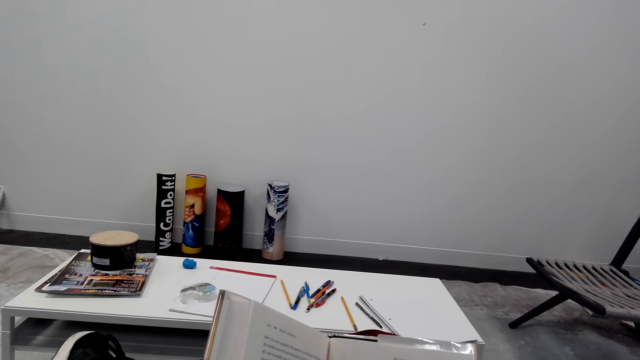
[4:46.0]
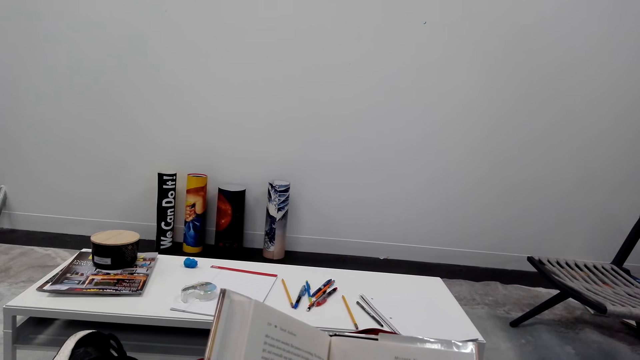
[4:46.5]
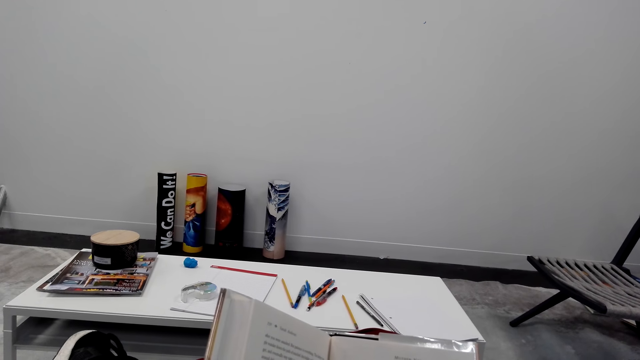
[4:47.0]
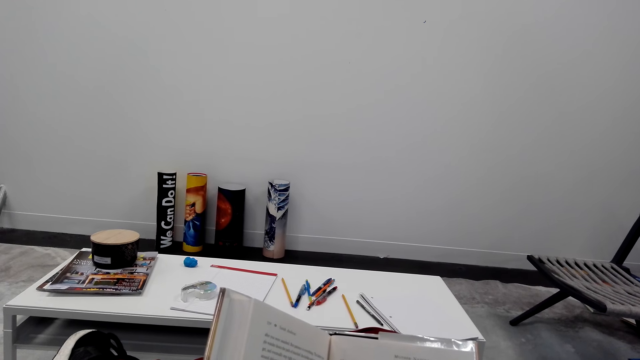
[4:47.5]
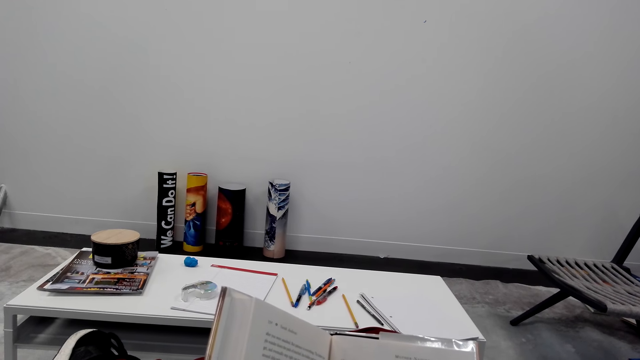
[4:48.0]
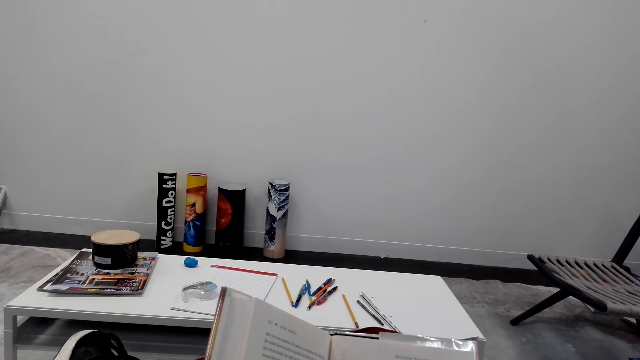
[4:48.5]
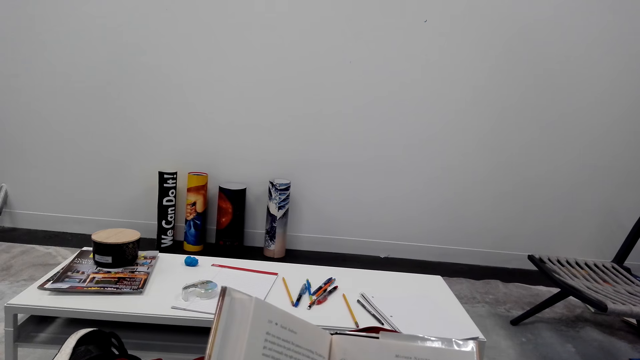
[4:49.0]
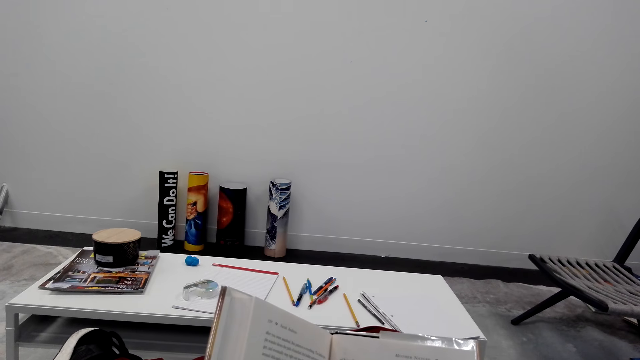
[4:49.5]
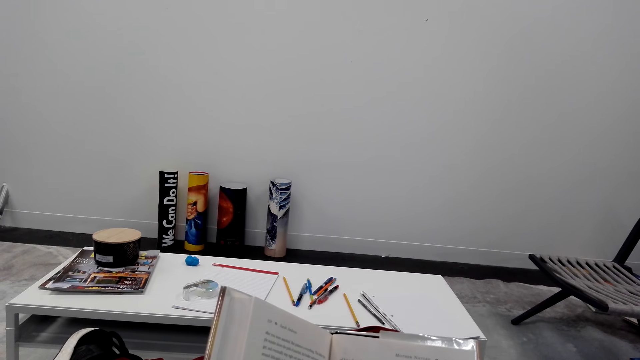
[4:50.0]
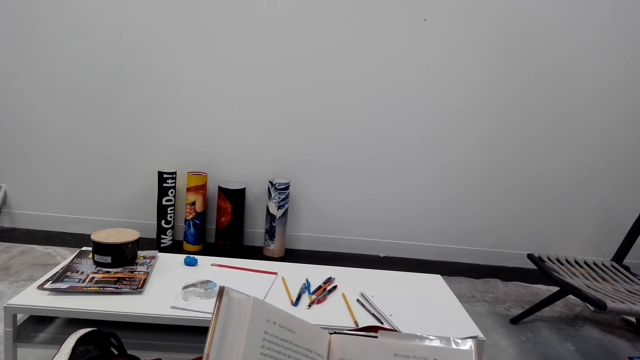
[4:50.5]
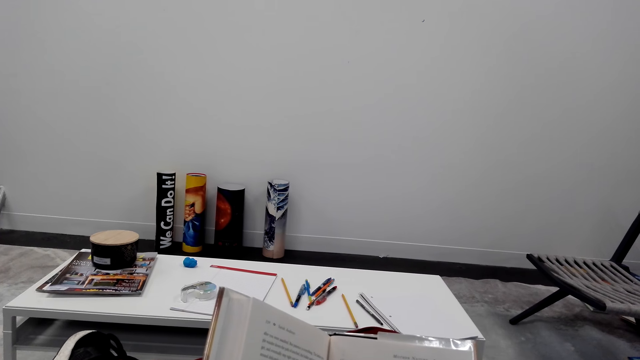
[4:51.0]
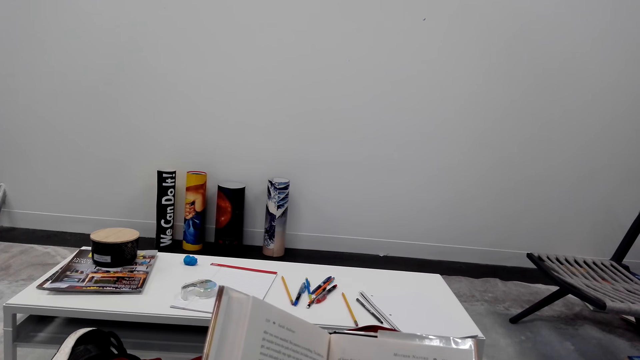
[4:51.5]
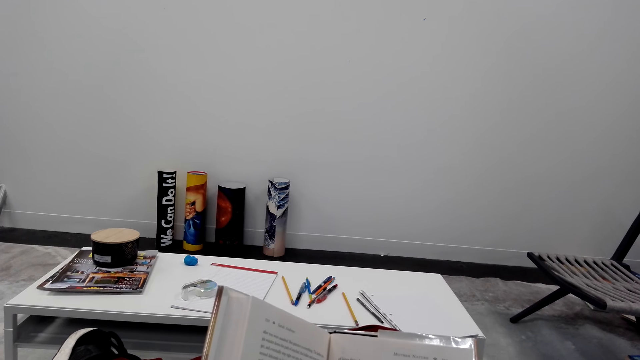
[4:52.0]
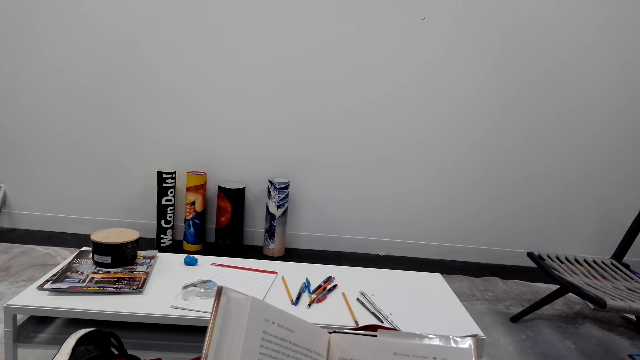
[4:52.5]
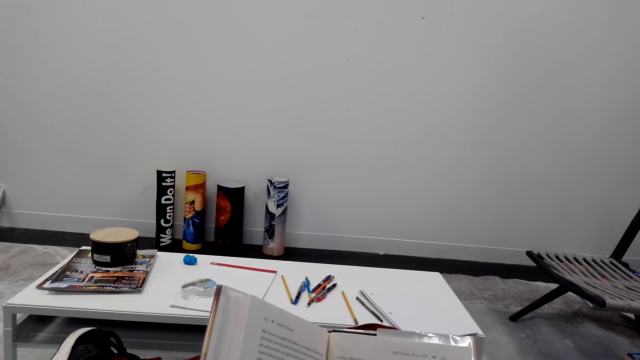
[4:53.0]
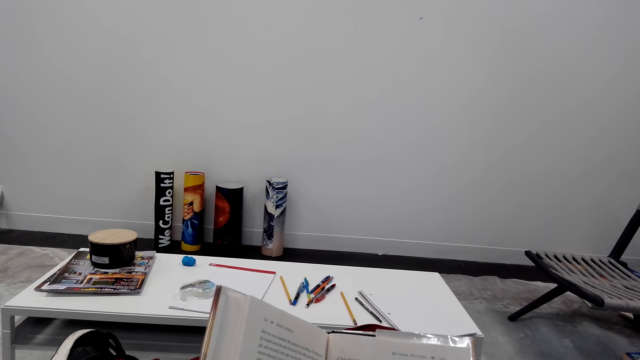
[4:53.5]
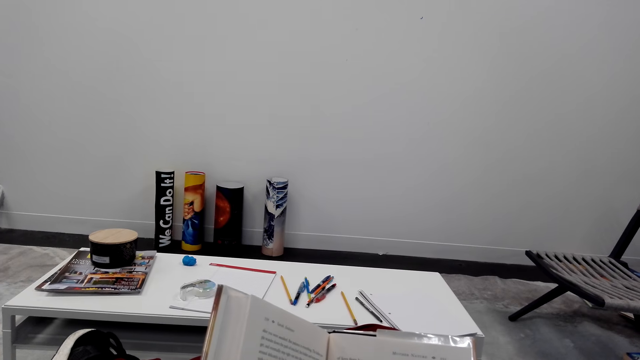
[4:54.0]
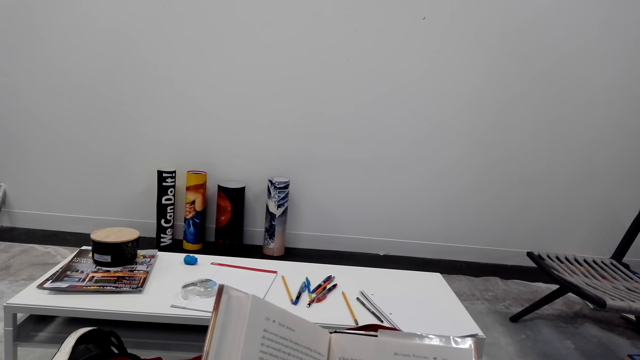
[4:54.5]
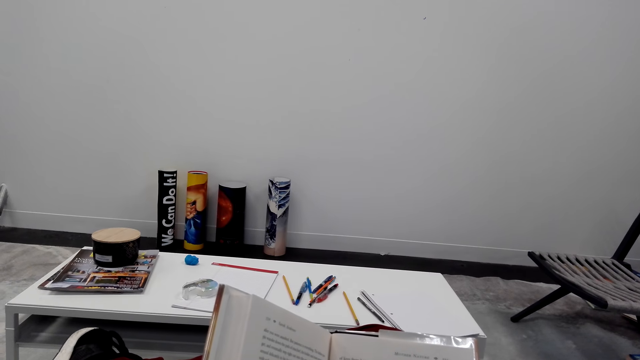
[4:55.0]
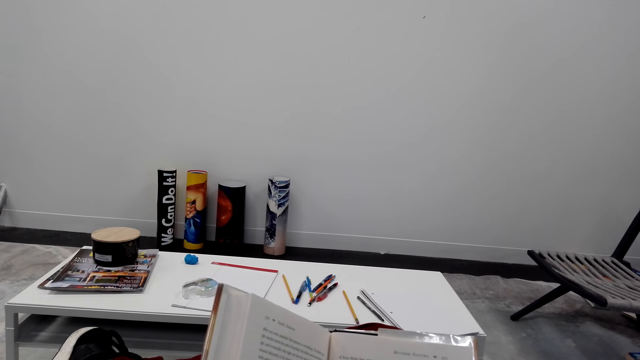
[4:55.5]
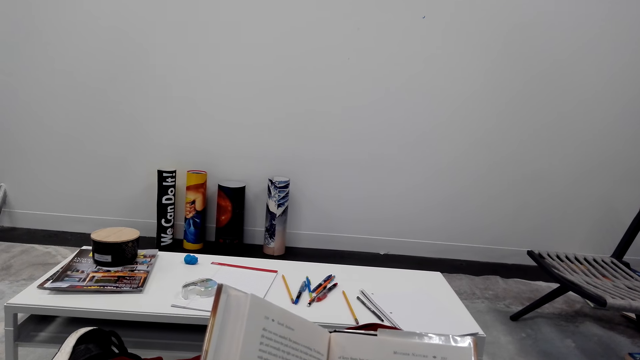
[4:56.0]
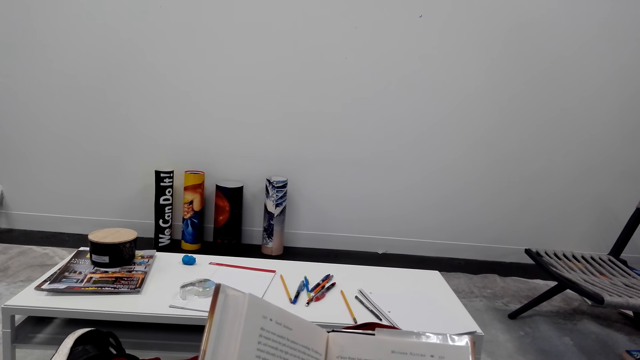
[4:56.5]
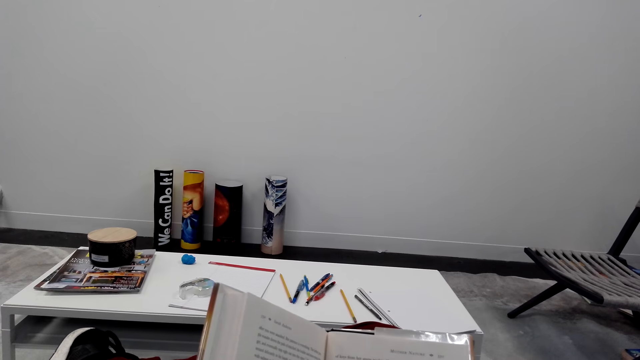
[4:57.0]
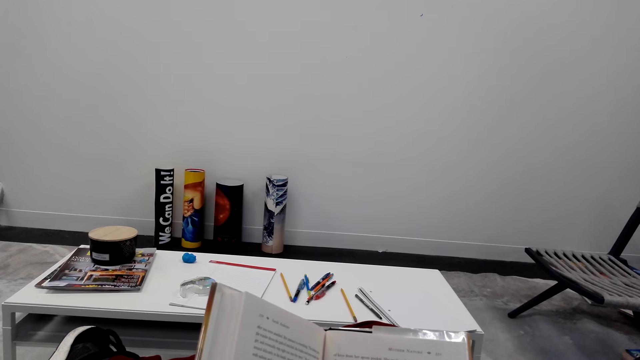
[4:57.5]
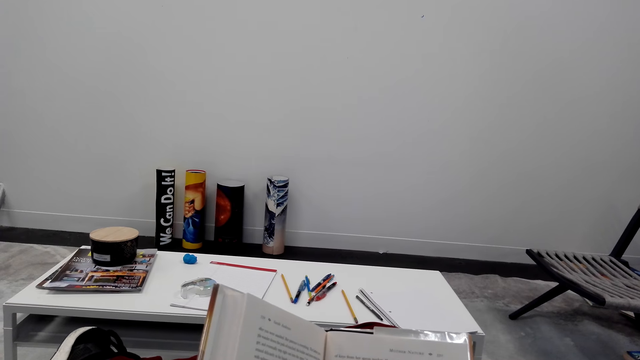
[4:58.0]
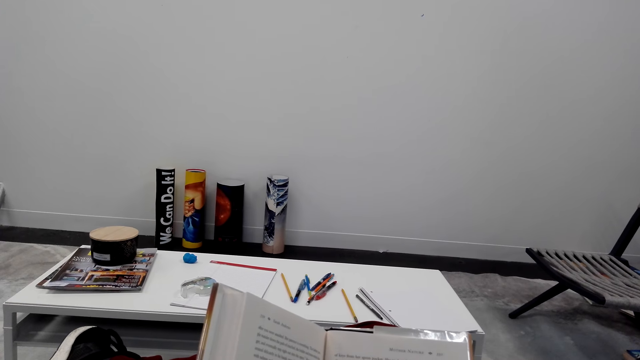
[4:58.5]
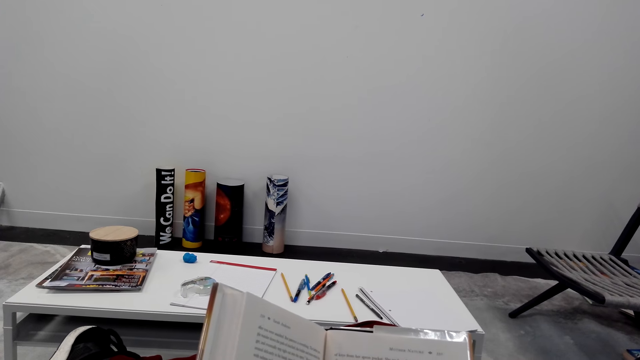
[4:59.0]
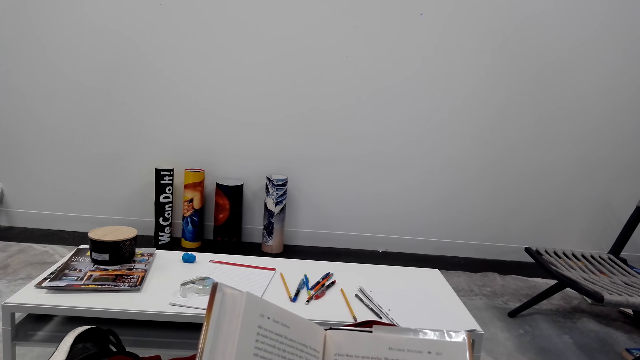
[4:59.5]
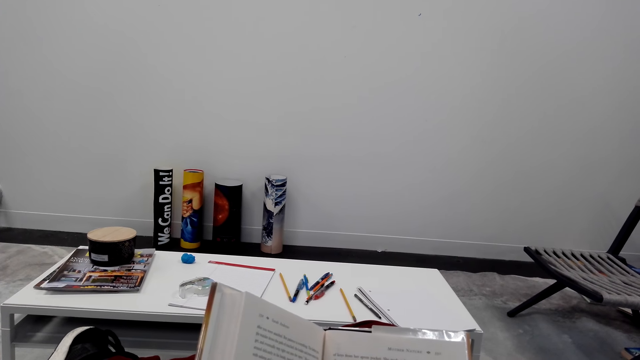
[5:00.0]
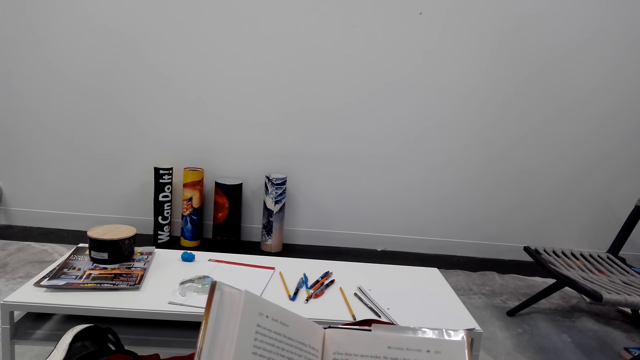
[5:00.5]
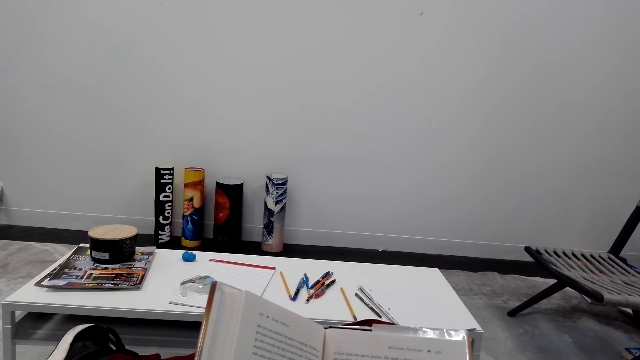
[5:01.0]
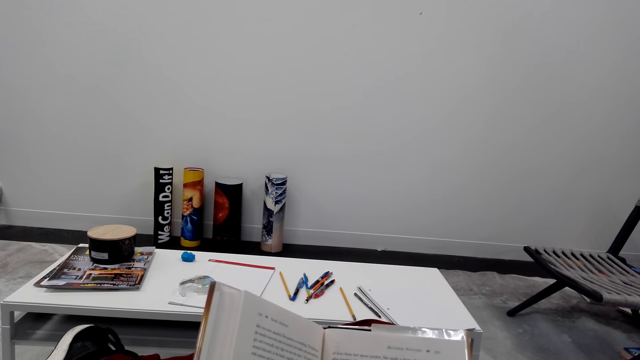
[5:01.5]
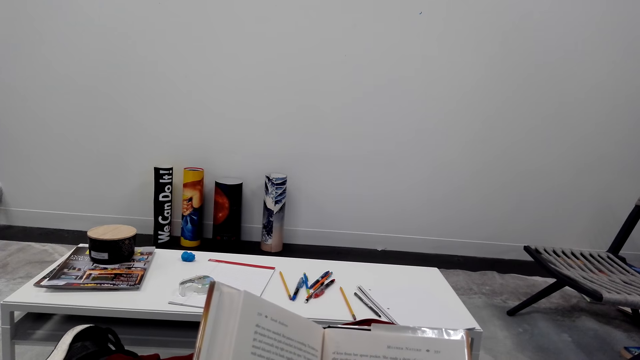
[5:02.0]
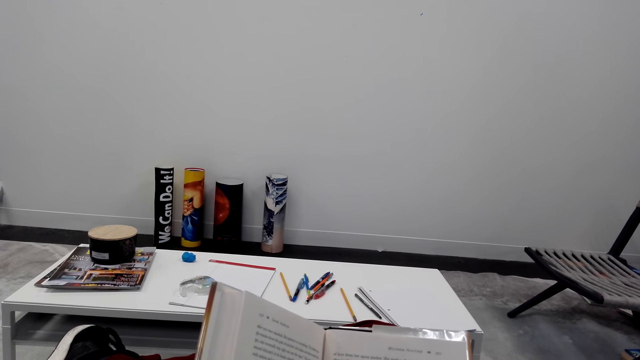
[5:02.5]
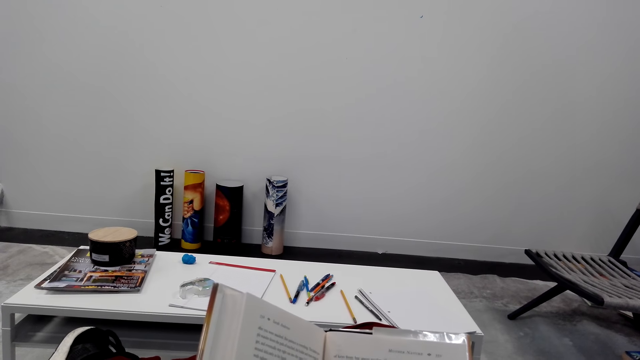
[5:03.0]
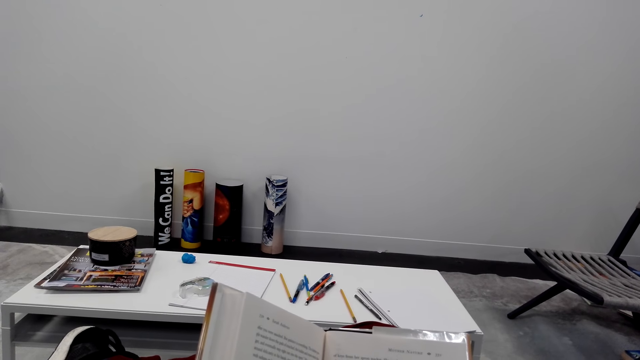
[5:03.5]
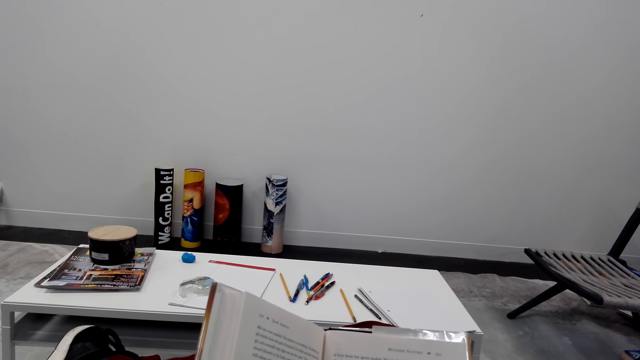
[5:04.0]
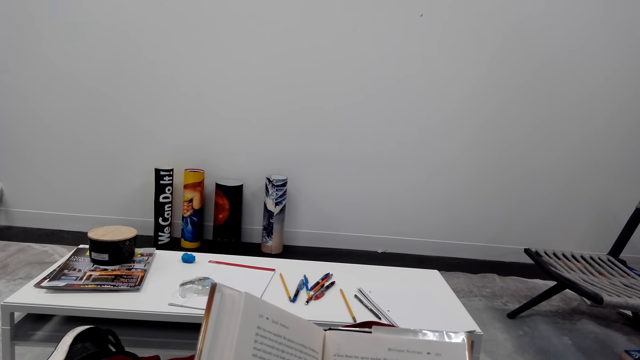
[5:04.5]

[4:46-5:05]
The camera wearer reads the book.

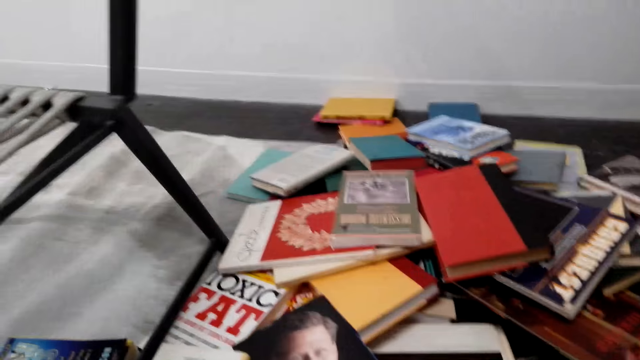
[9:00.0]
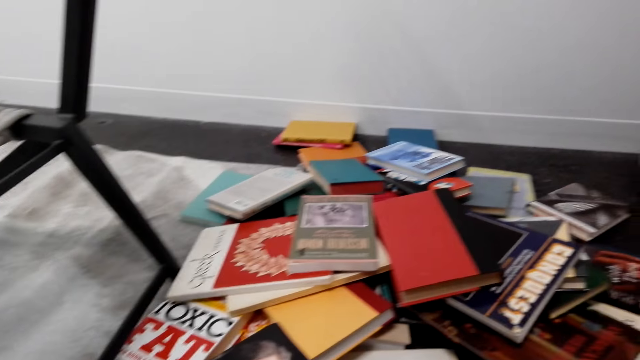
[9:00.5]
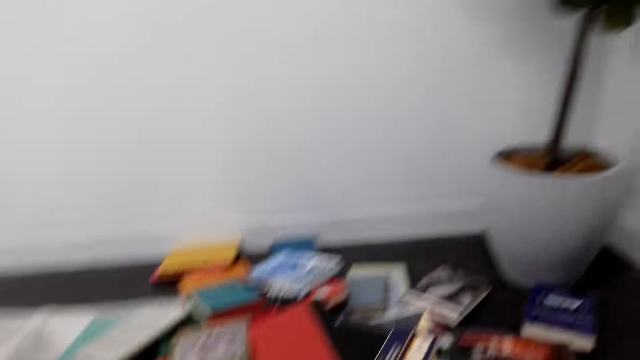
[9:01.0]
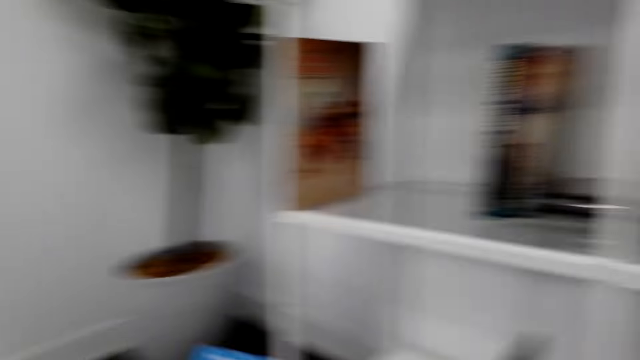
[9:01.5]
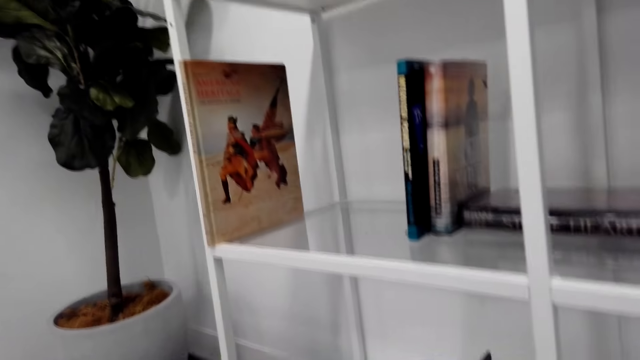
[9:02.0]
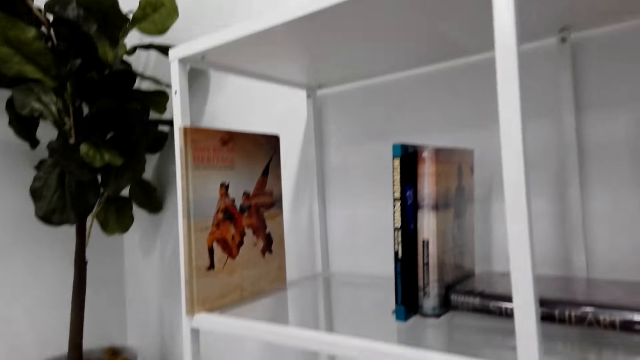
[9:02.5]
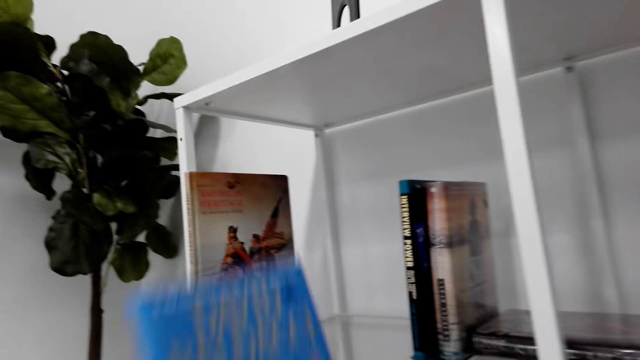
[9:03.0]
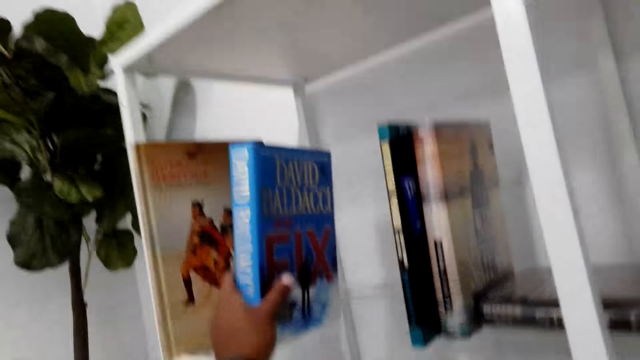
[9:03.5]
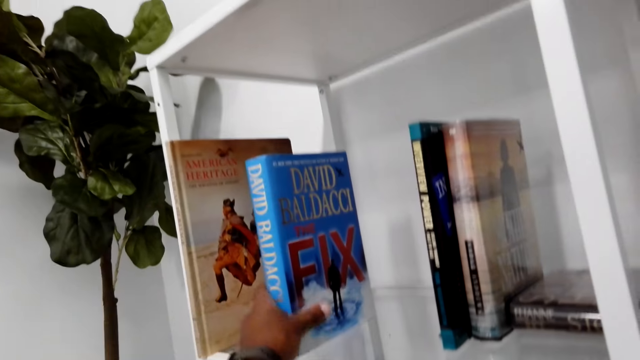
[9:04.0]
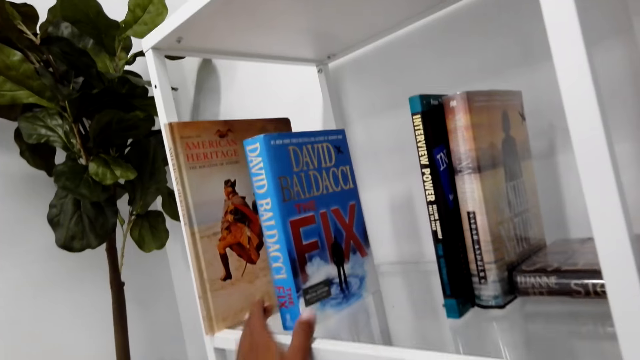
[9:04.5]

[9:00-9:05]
The camera wearer picks up a book from the floor. They arrange the book on the shelf.
